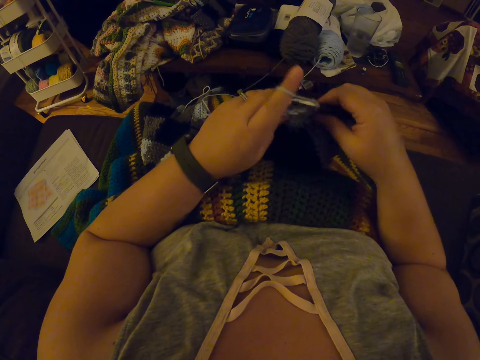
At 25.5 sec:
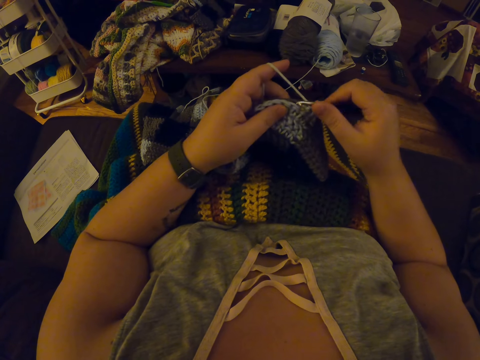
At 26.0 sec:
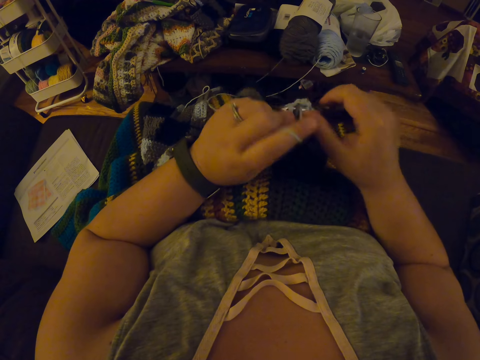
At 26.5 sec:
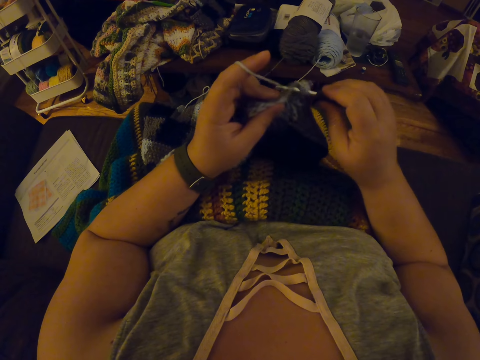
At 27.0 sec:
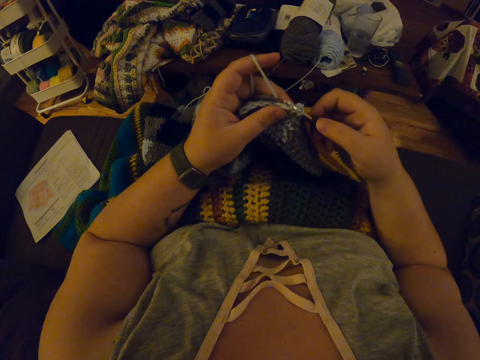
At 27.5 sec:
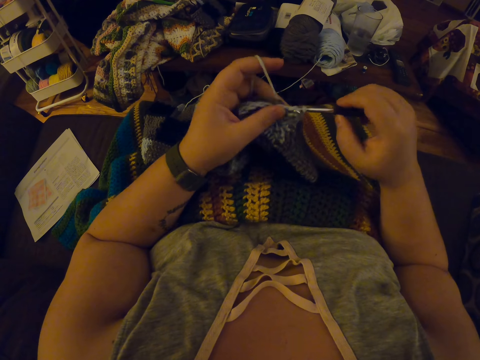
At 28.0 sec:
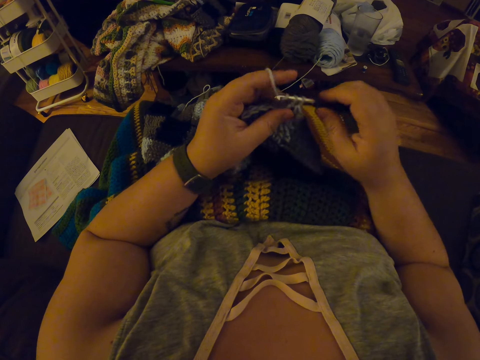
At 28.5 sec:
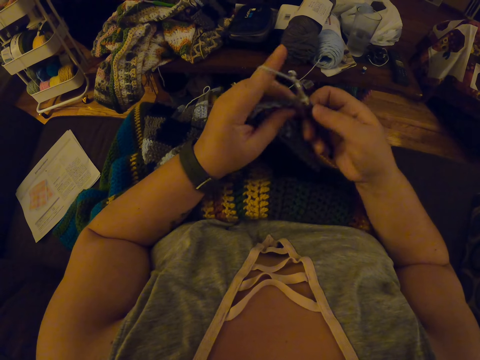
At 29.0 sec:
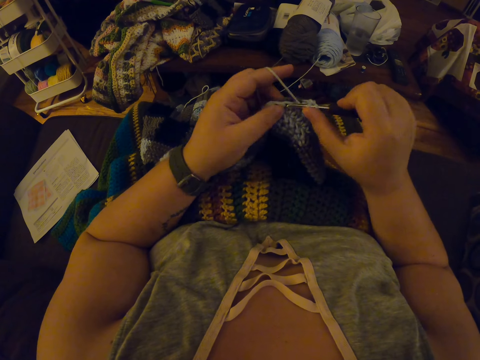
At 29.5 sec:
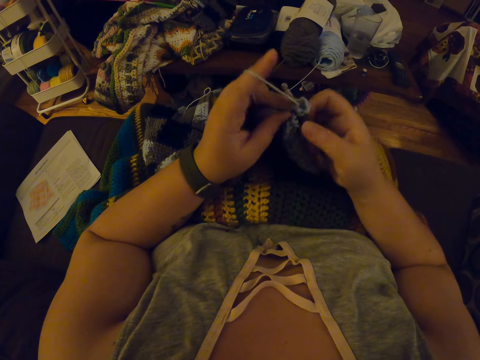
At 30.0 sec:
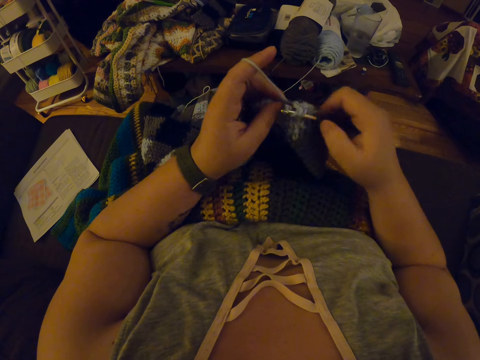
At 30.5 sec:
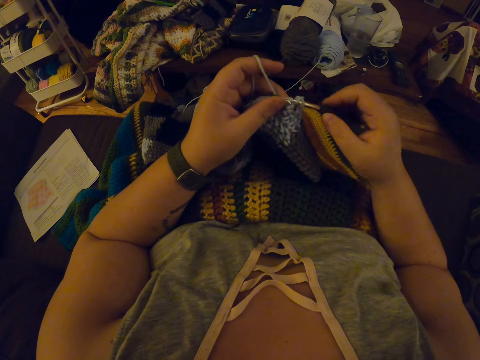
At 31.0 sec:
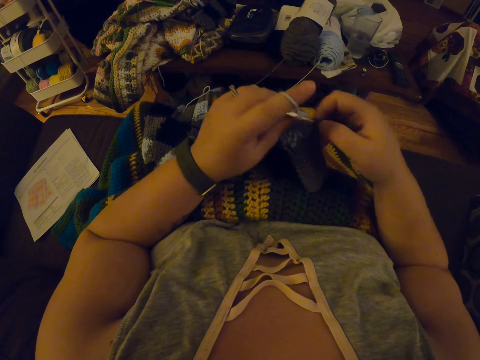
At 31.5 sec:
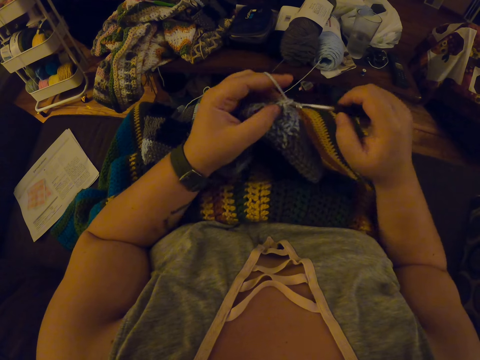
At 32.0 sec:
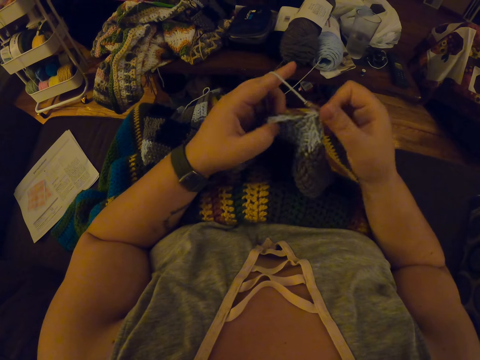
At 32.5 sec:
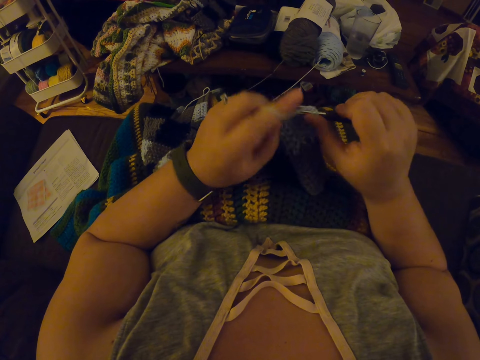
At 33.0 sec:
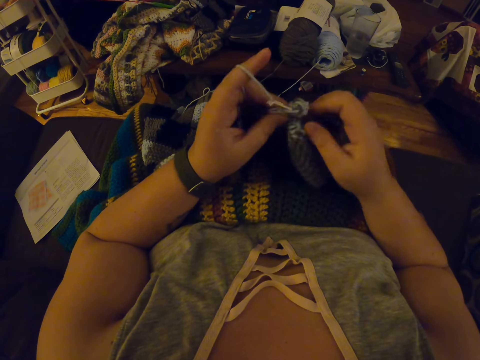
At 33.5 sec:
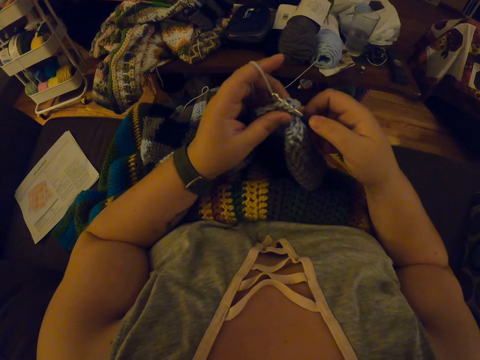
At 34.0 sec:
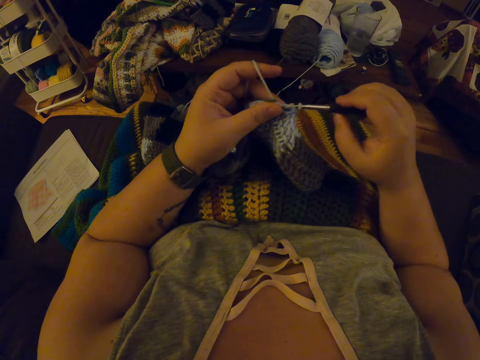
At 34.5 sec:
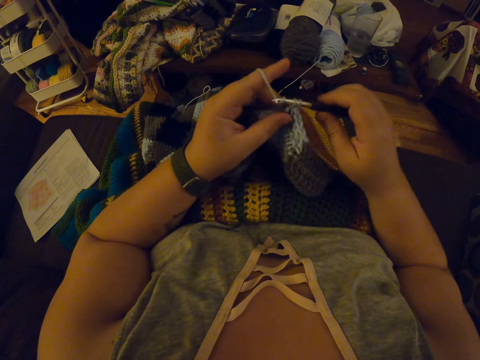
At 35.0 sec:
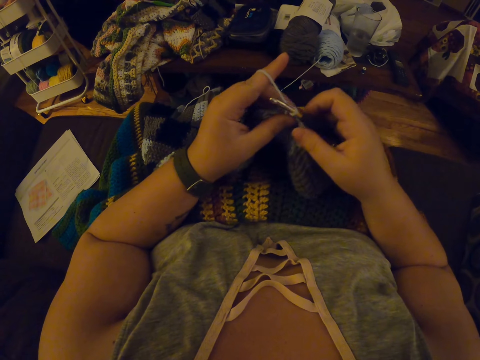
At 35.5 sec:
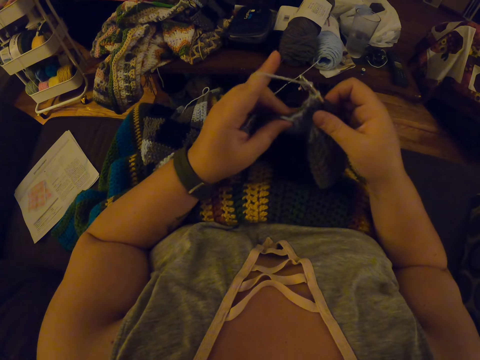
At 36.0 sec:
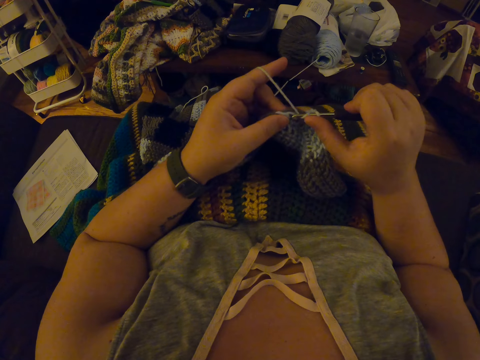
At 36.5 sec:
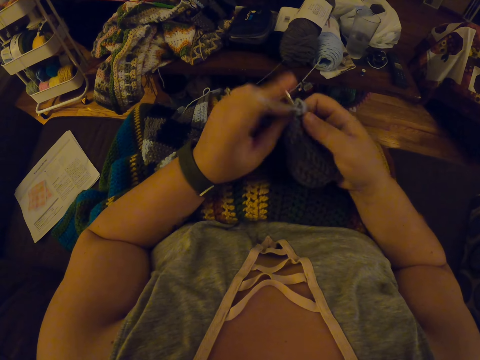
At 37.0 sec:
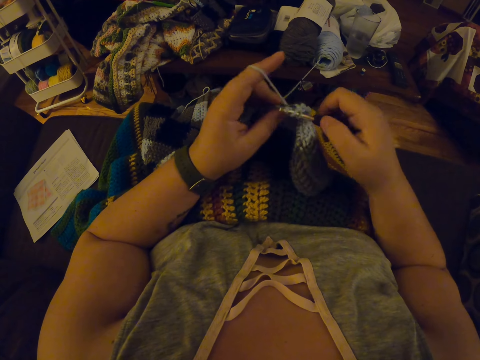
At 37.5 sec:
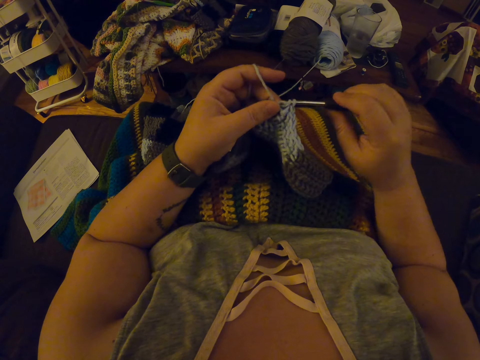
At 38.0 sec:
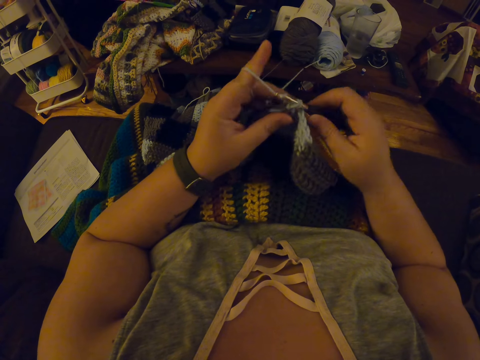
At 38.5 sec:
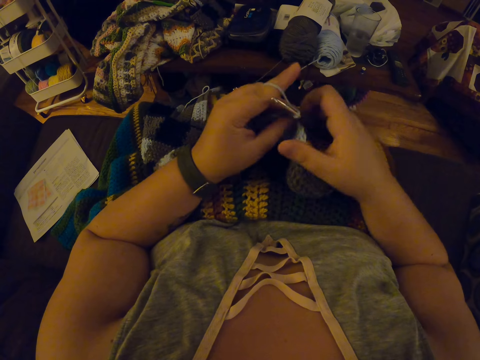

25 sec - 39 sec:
The camera wearer continues crocheting with the yarn.

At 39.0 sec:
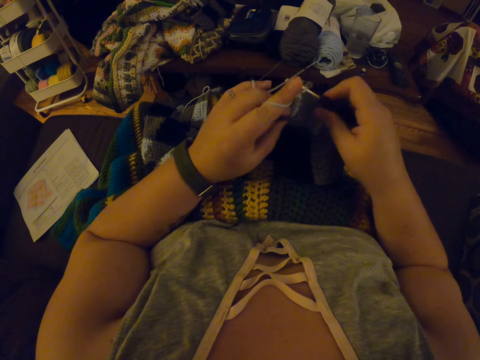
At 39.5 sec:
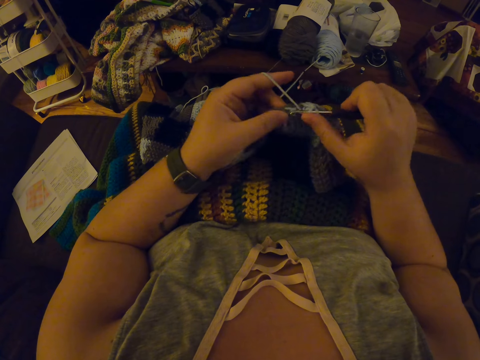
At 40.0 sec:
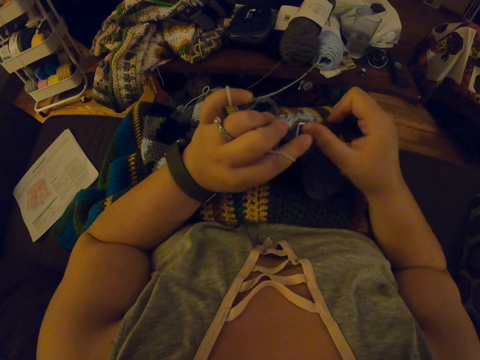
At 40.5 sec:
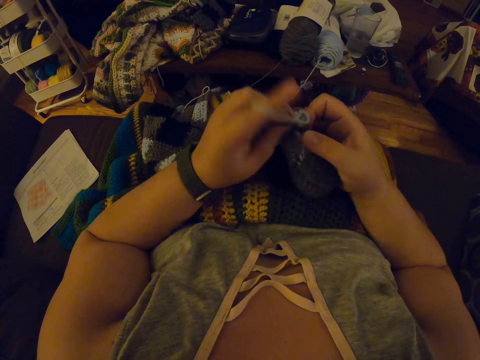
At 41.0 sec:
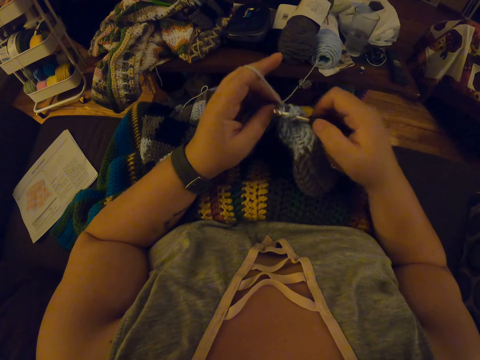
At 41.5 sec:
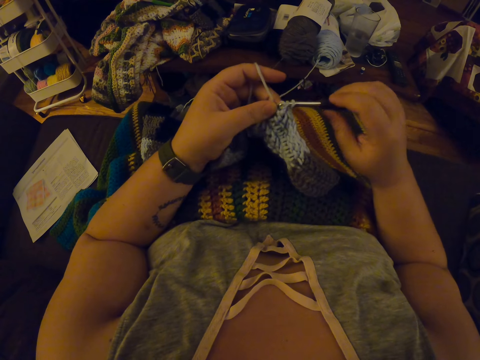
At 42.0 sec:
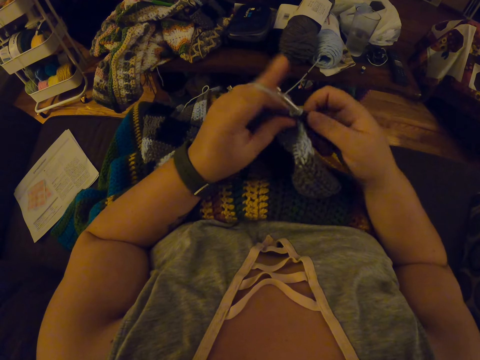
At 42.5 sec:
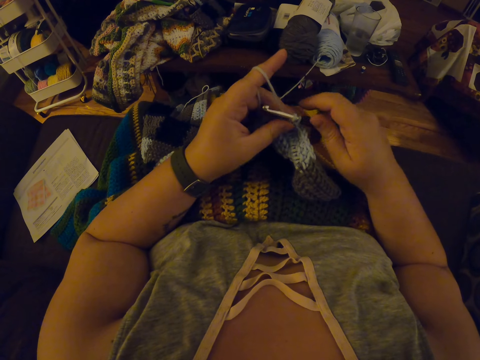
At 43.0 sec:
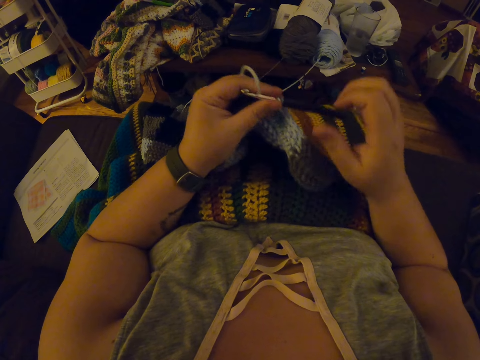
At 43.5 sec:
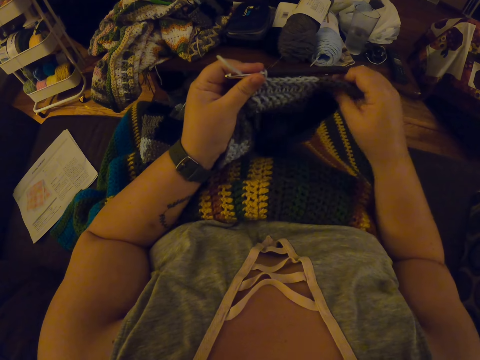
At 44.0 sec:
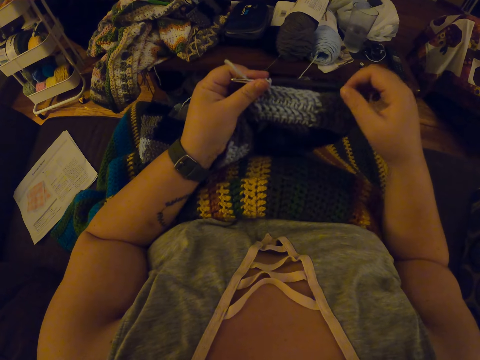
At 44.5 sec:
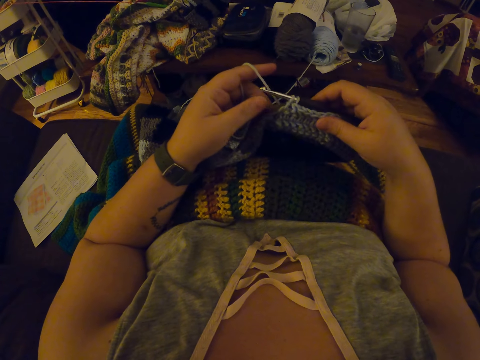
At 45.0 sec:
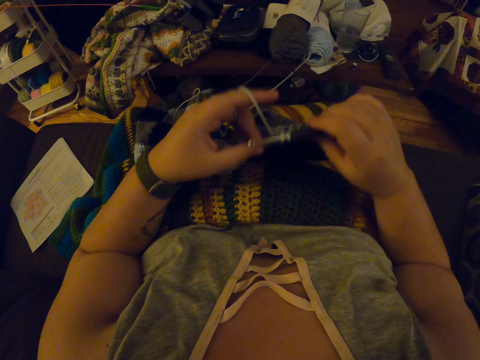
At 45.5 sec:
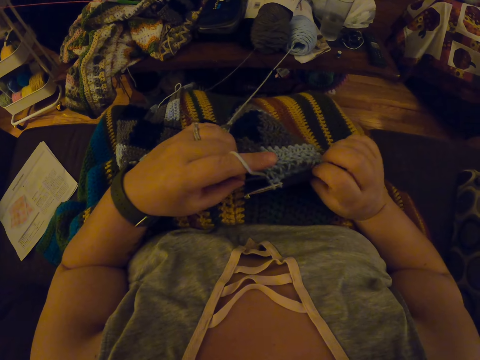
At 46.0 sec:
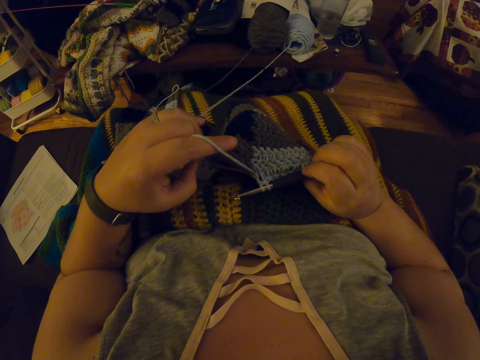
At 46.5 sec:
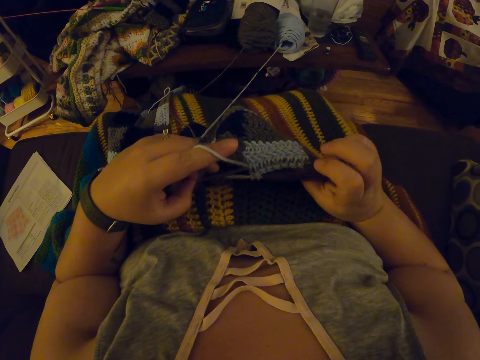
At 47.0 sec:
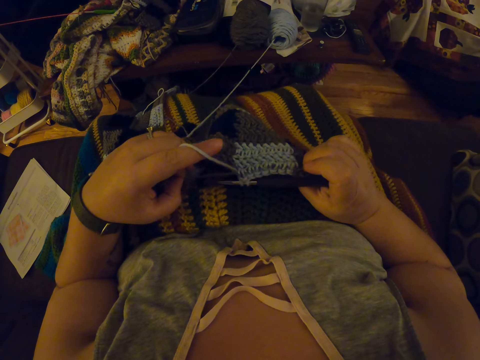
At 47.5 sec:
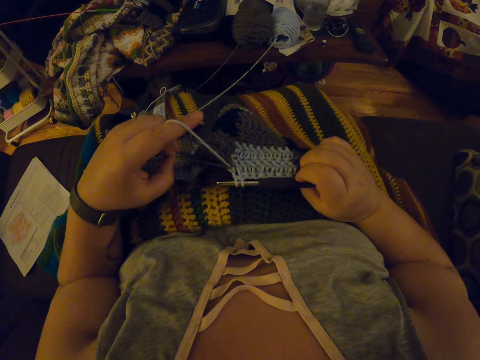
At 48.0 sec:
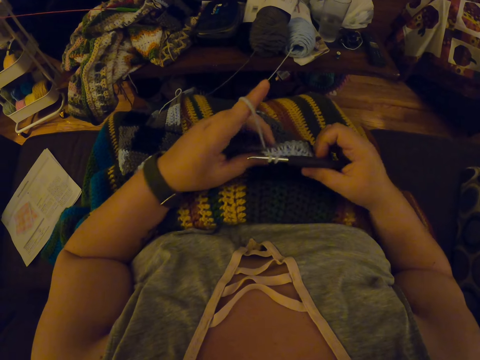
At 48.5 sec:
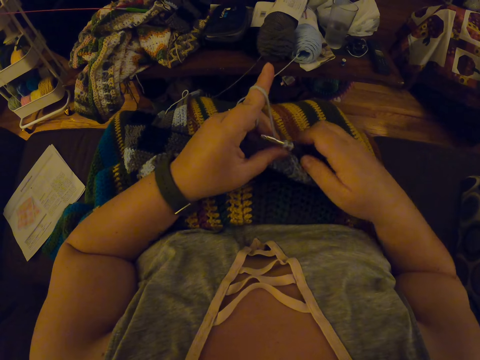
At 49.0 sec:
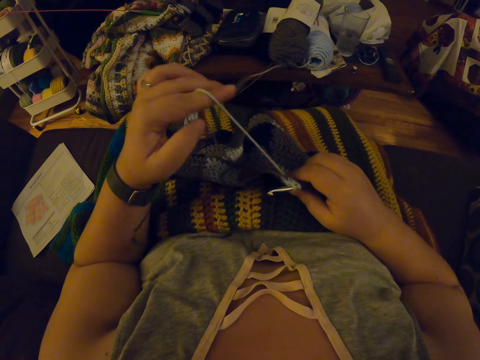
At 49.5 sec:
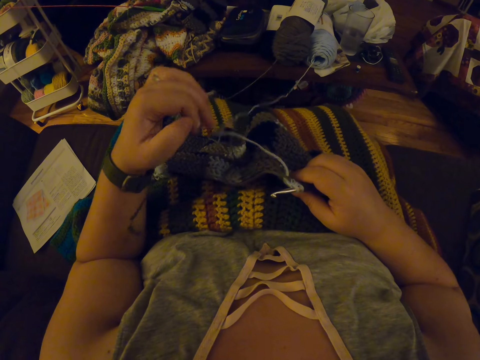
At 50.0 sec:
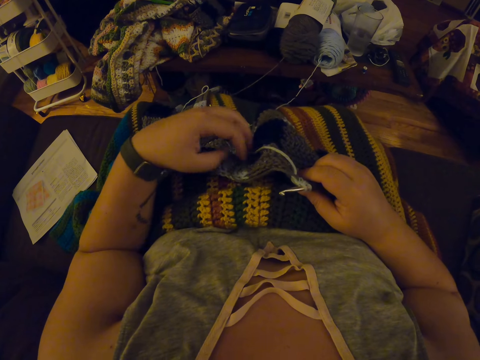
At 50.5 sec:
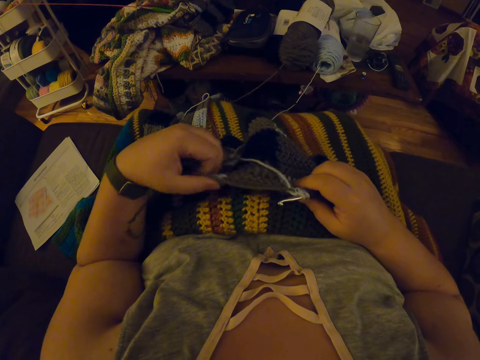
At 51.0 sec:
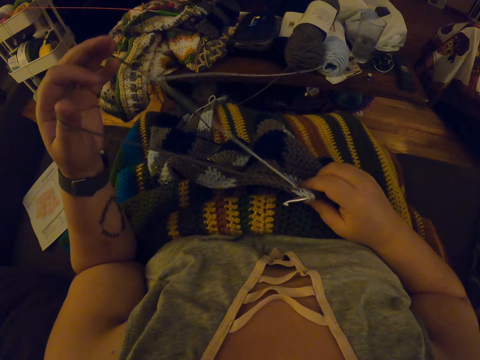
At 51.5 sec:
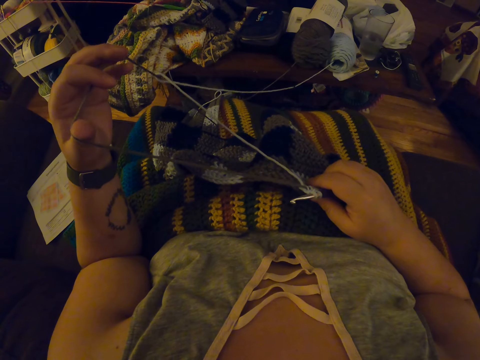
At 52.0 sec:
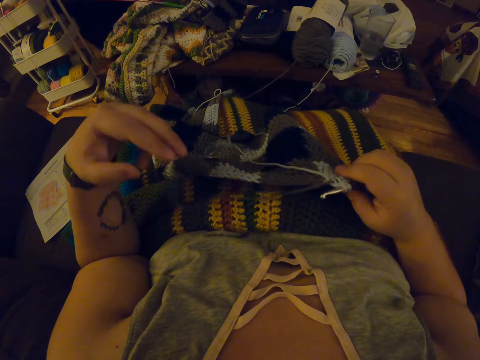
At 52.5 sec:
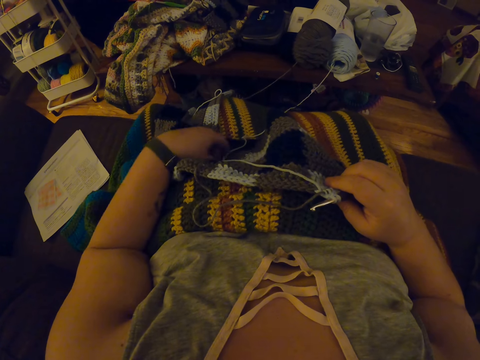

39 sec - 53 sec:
The camera wearer checks the fabric. She pulls the yarn in the fabric with her left hand. She adjusts the garment. She pulls the thread. She straightens the yarn with her left hand.
